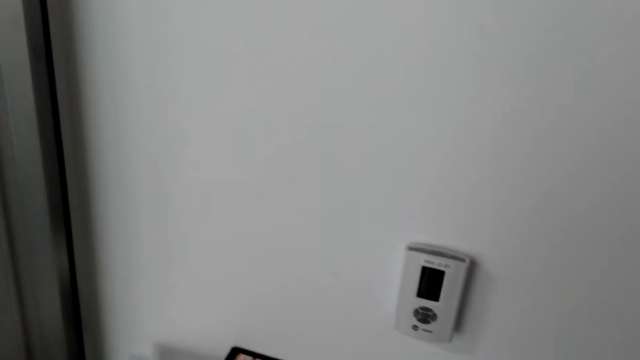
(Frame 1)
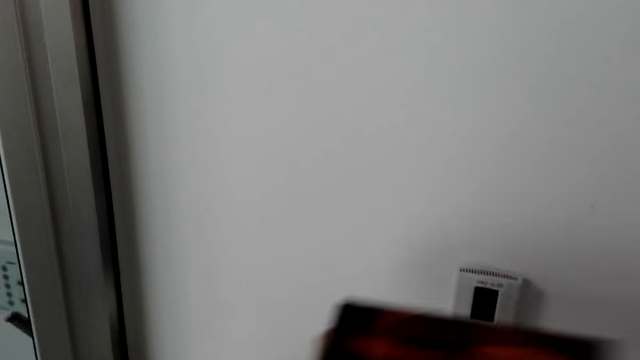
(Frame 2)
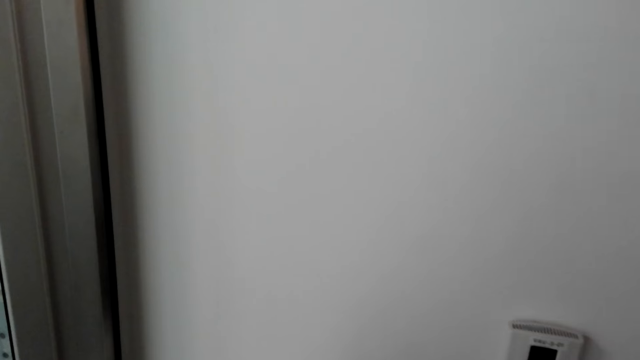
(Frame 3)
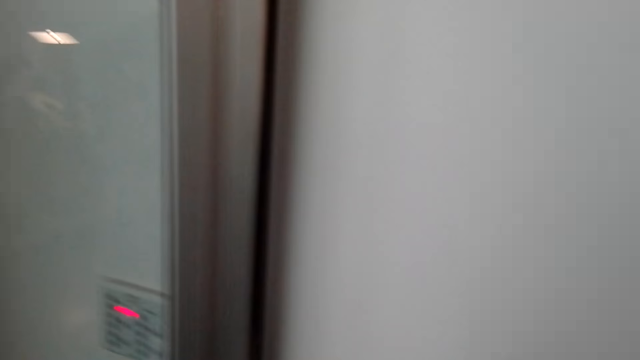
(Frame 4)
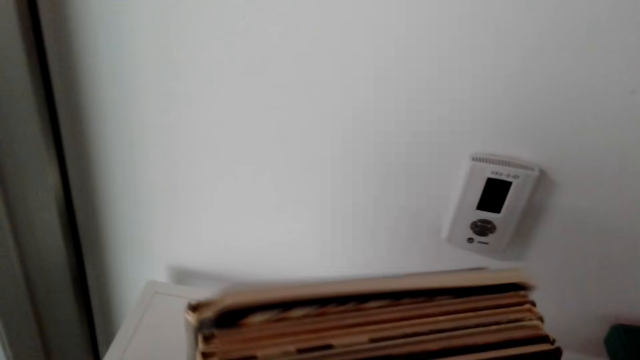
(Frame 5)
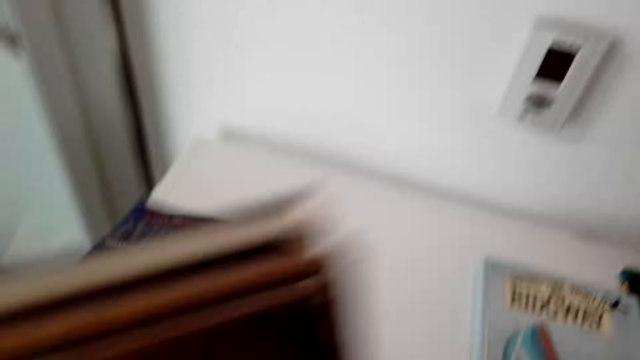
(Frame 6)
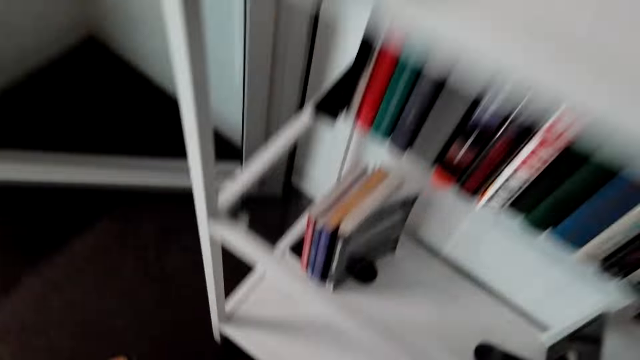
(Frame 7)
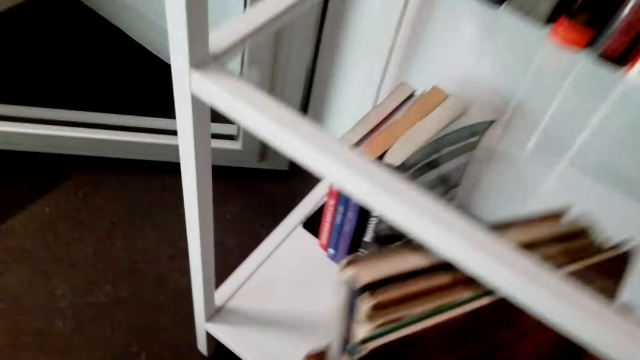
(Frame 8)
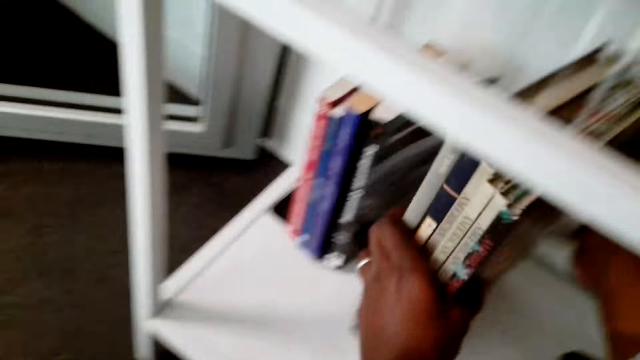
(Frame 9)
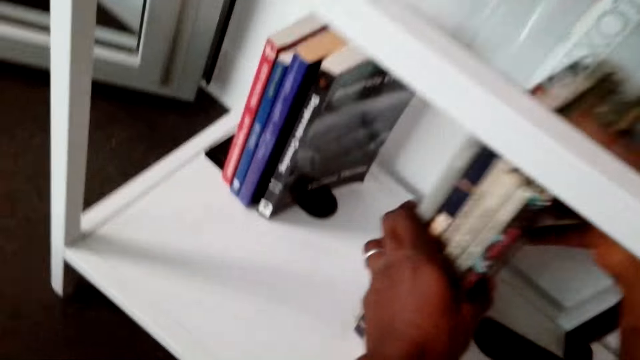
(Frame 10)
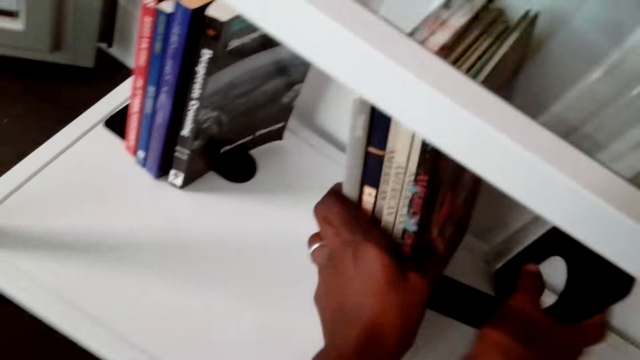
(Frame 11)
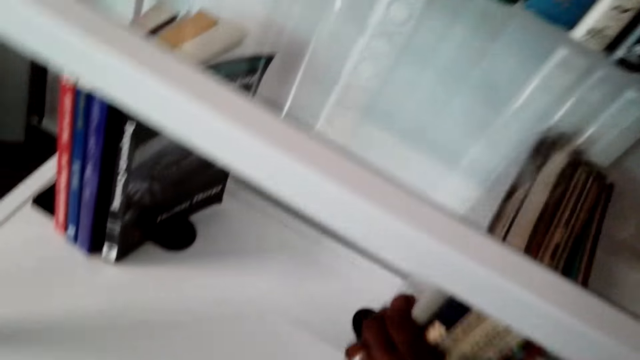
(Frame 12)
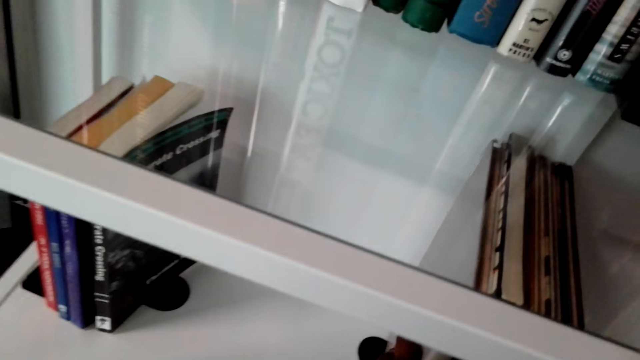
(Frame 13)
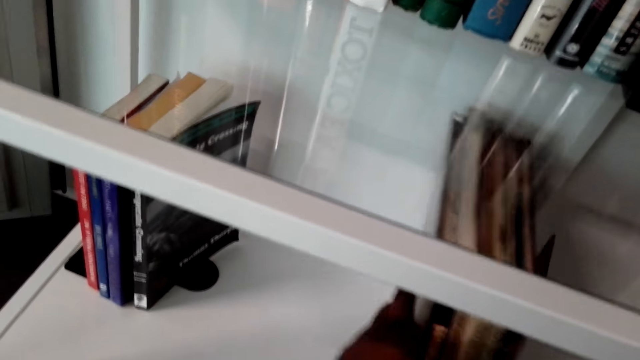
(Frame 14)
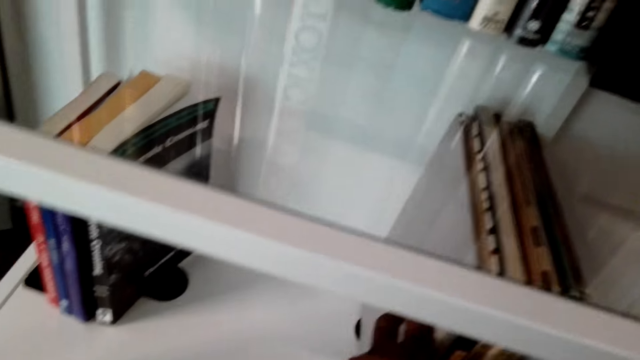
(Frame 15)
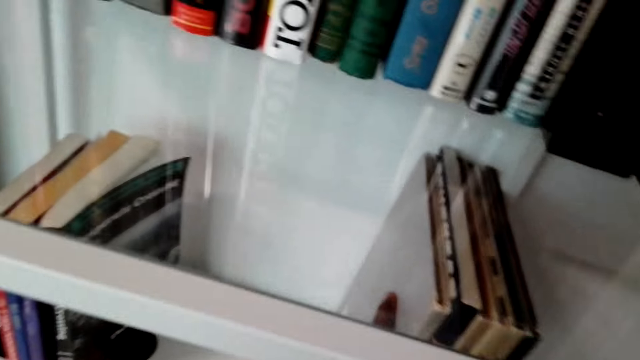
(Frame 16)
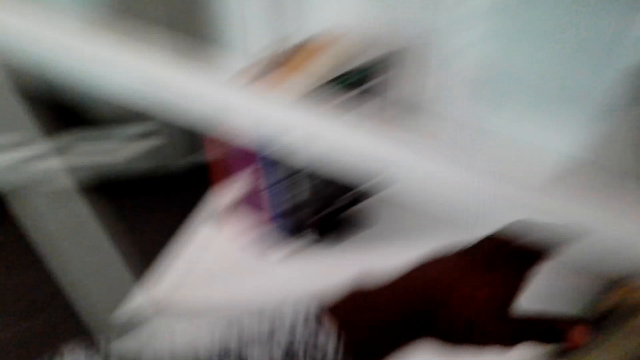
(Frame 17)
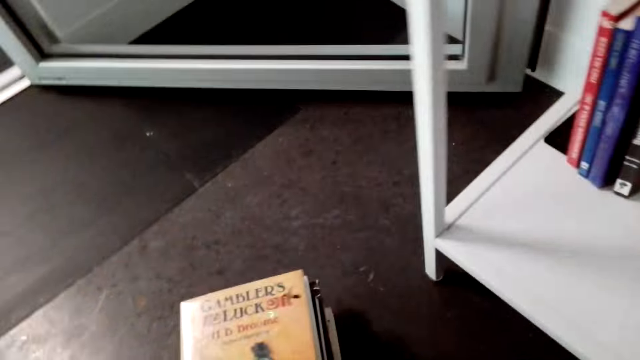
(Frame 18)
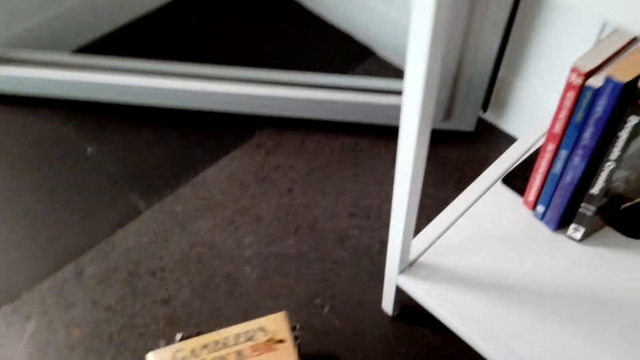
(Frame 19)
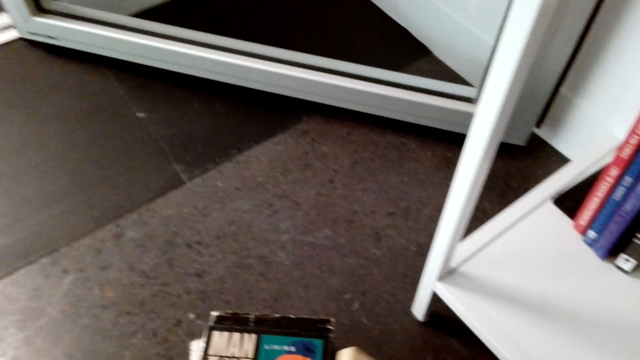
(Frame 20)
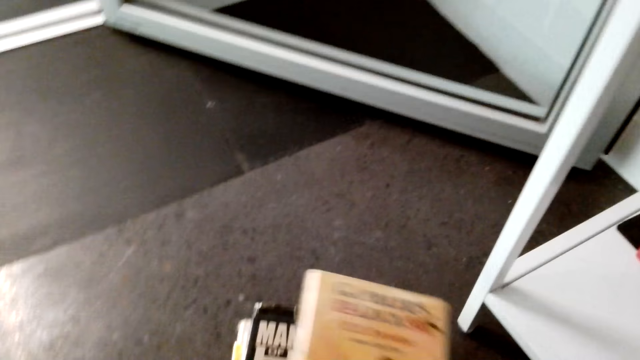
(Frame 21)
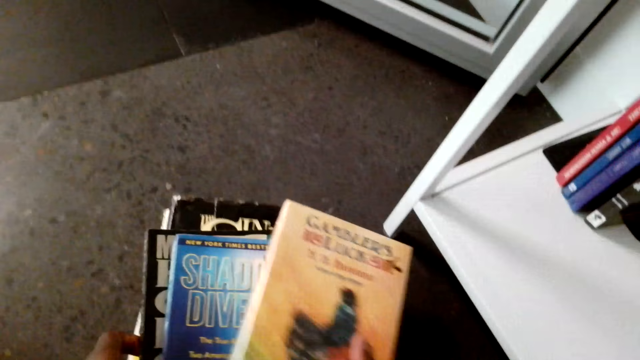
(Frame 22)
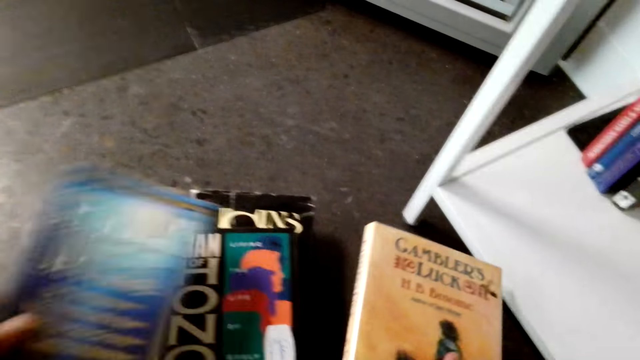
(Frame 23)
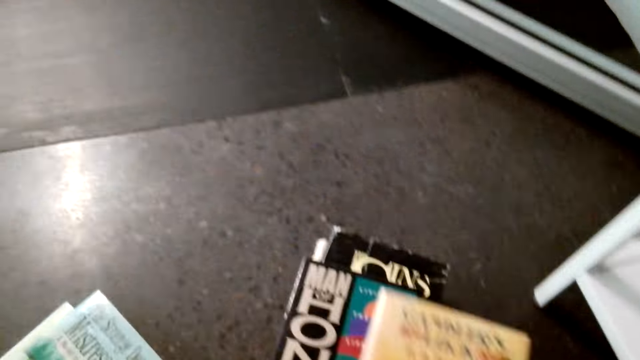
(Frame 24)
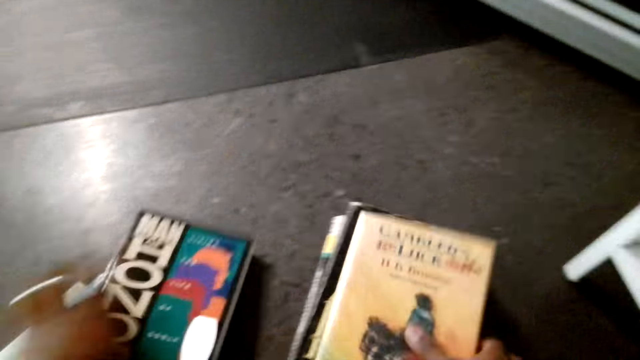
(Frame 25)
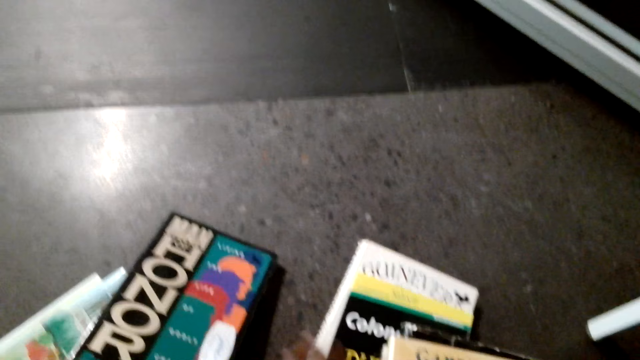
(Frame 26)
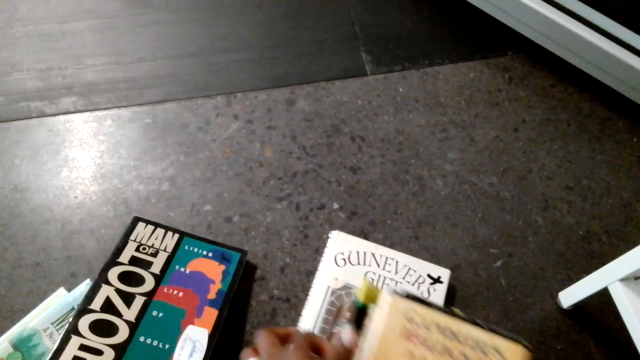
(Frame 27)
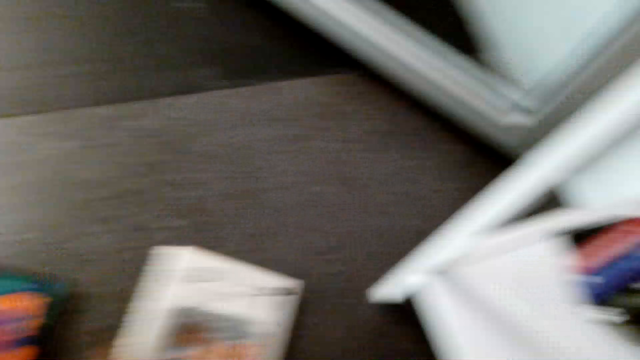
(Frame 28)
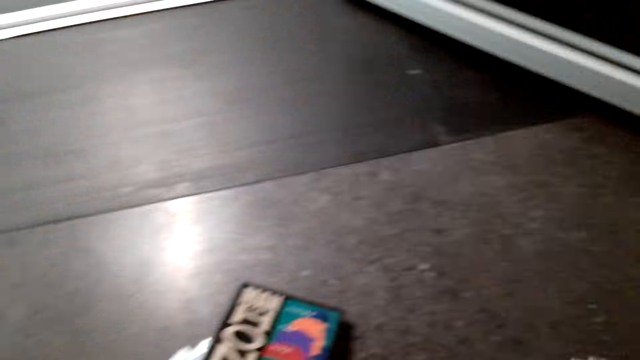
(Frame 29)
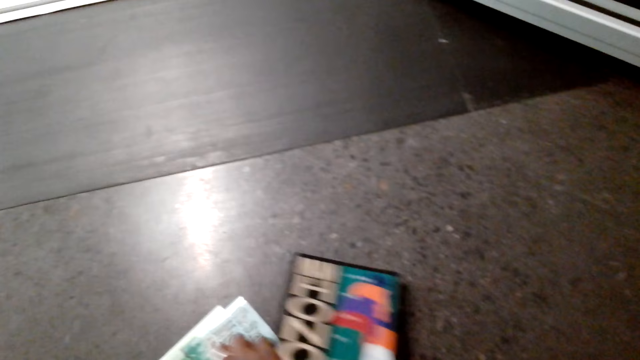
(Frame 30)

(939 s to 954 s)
The camera wearer aligns boots together. They put books on a shelf. They collect the books. They put the books on the floor.

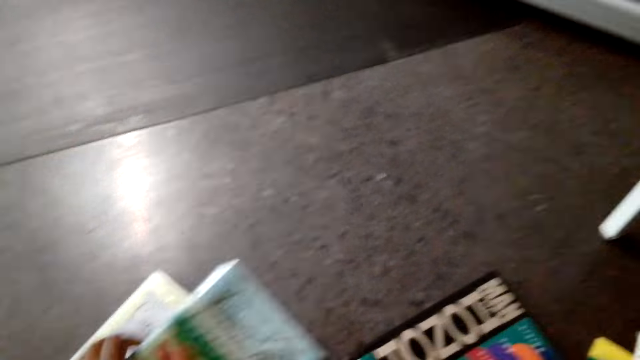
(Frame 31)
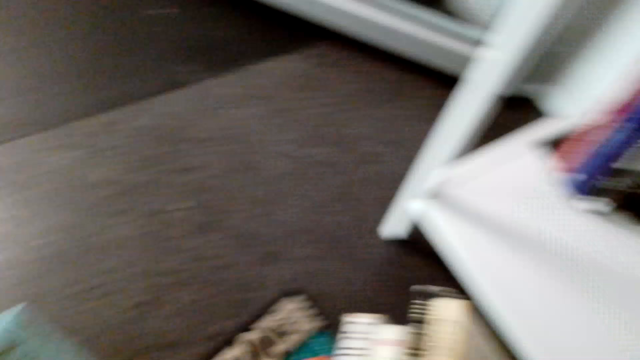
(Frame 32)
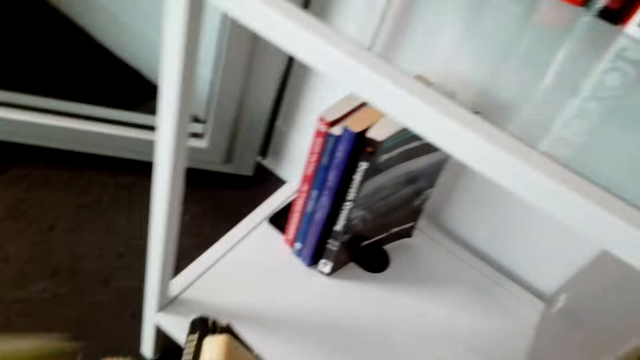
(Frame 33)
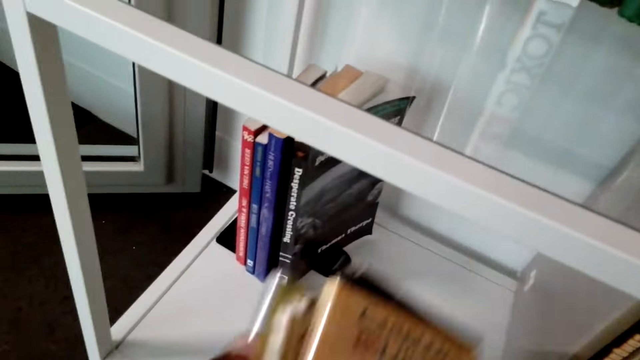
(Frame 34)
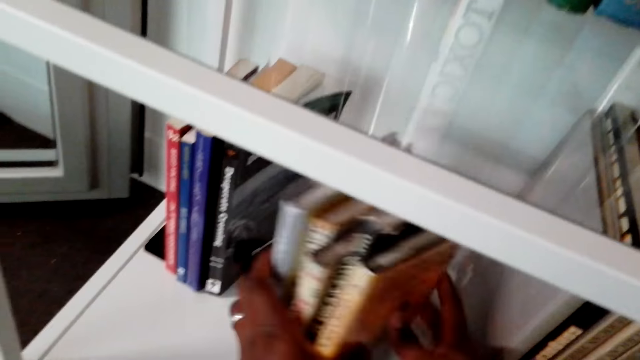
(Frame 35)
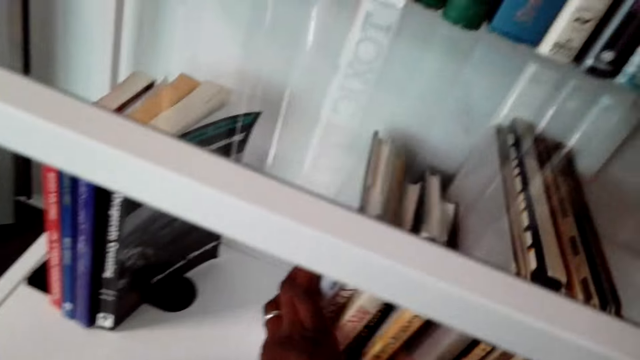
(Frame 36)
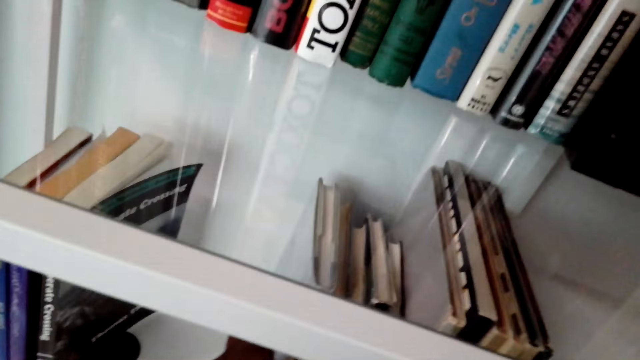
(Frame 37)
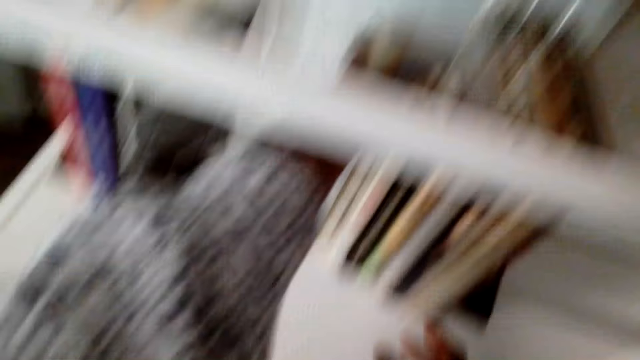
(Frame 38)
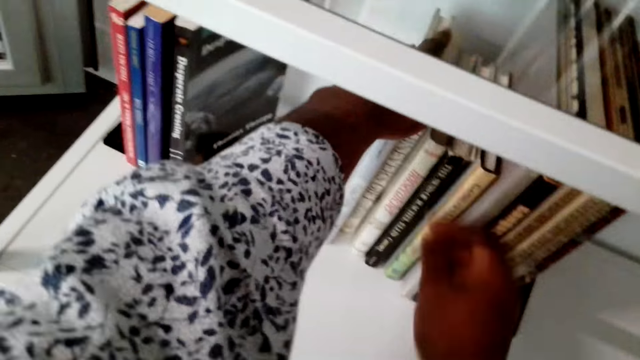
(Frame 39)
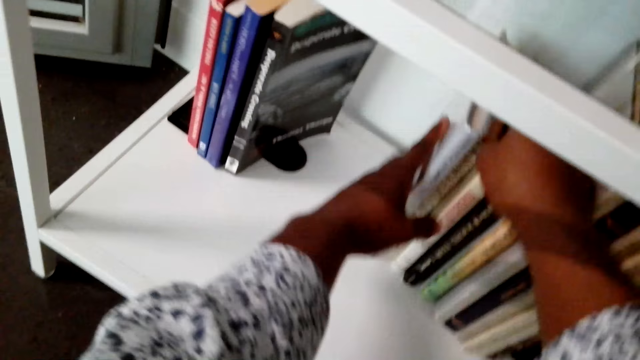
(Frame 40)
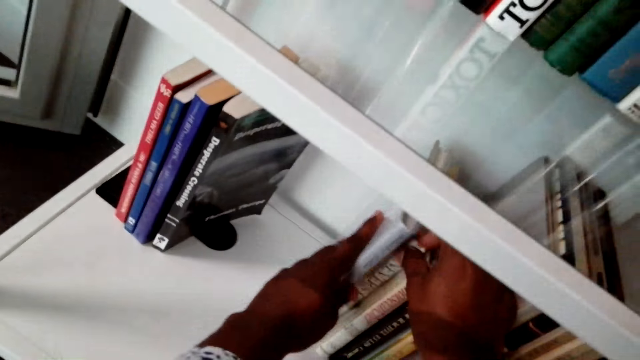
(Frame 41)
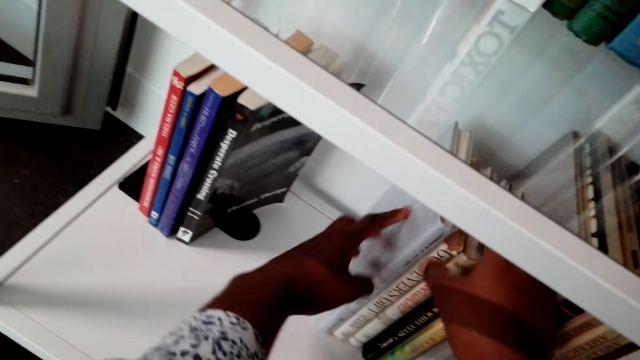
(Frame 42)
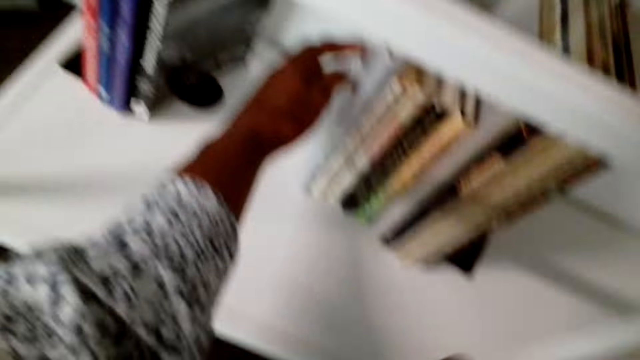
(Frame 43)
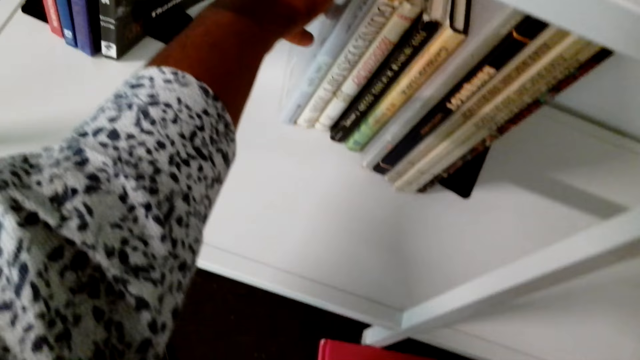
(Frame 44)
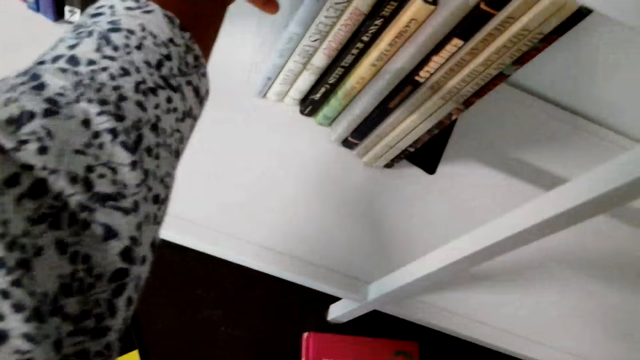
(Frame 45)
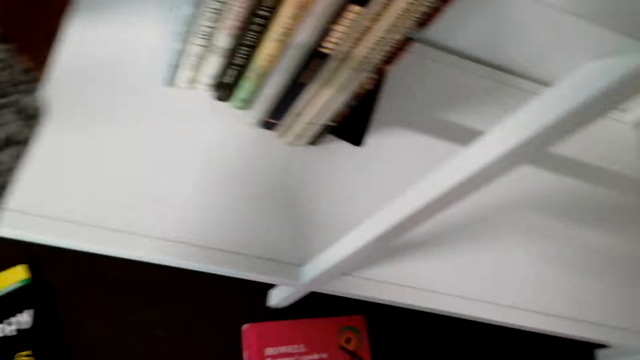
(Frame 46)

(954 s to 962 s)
The camera wearer arranges the books on the shelf.
